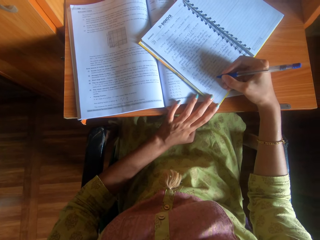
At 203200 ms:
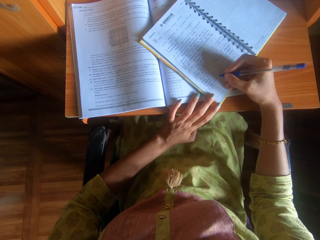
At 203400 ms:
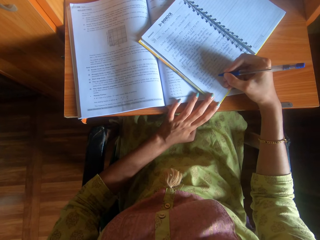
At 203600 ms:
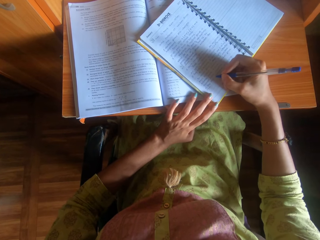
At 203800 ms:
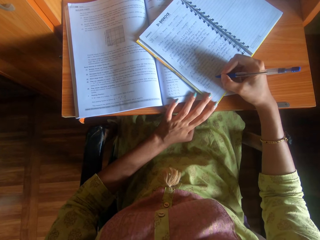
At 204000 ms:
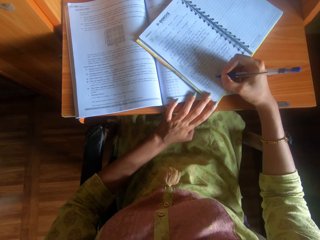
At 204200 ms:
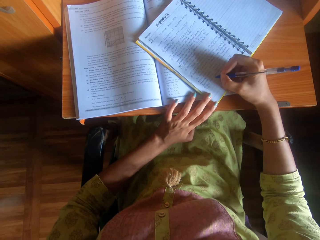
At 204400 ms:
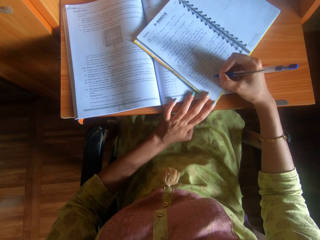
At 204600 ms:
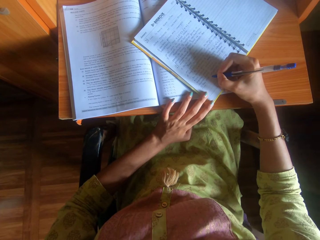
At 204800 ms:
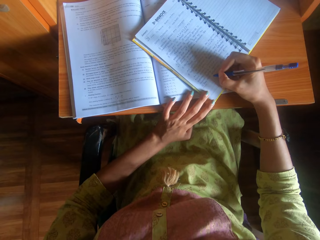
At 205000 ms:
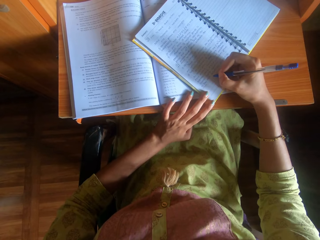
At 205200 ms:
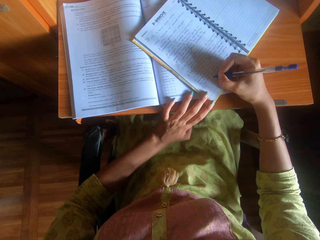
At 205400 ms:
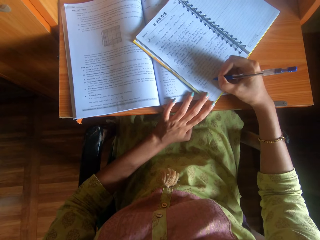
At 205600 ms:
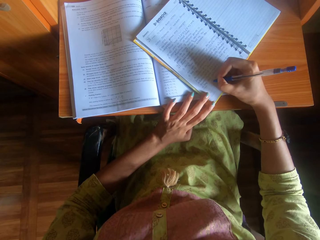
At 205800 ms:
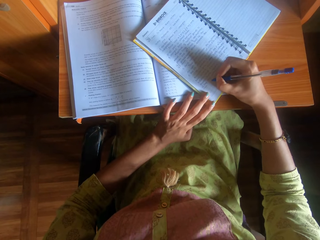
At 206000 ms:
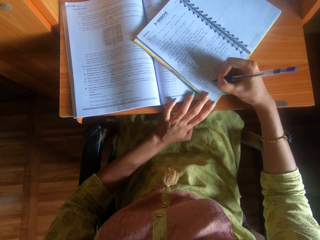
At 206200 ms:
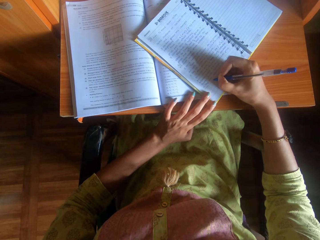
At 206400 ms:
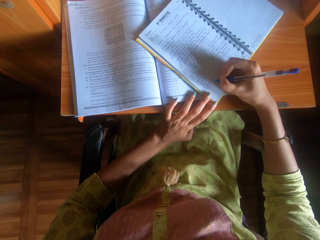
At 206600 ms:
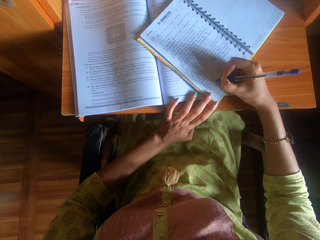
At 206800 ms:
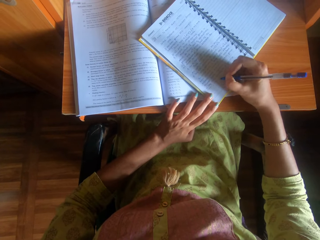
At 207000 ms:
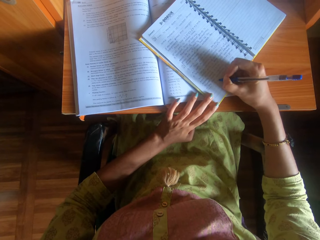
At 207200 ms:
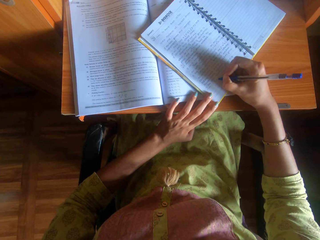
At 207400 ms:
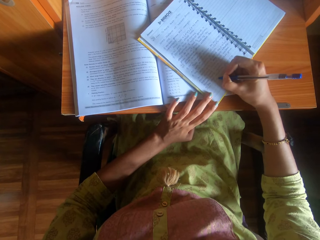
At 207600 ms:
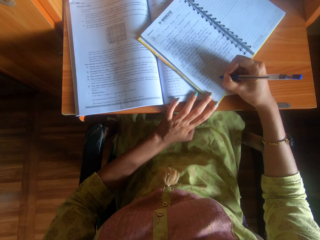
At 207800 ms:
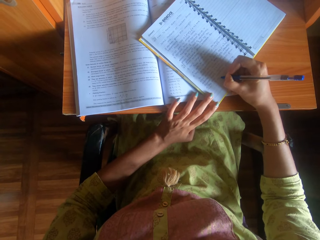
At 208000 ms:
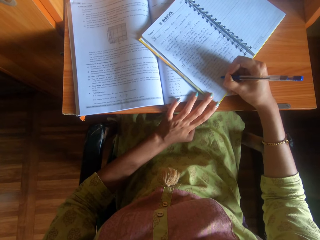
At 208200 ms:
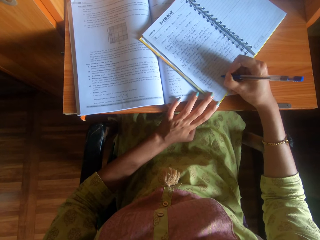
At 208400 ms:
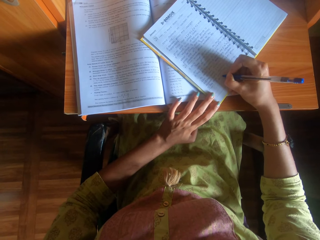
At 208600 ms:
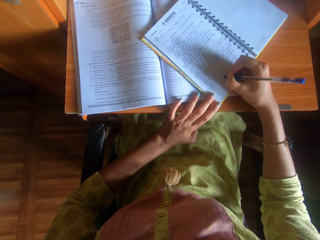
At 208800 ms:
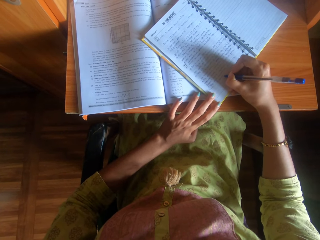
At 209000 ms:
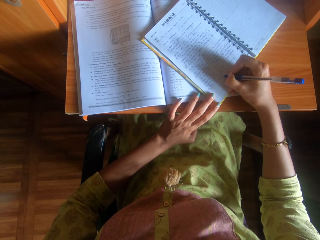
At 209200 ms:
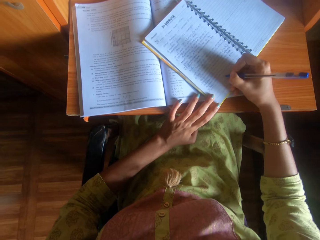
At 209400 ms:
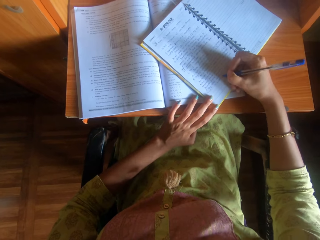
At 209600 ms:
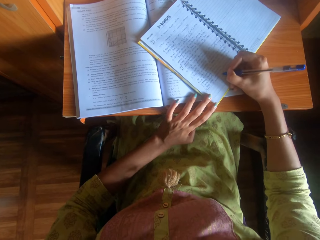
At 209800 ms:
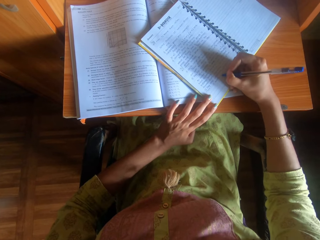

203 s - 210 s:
The camera wearer writes on the book.

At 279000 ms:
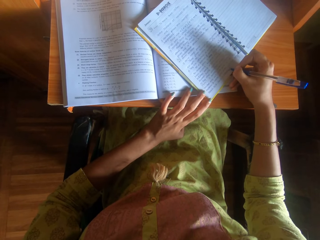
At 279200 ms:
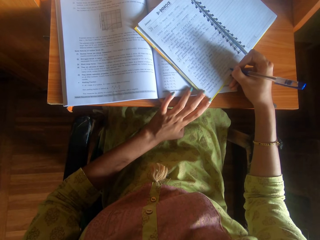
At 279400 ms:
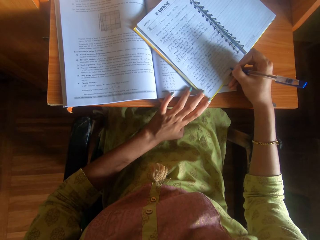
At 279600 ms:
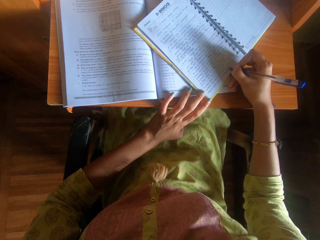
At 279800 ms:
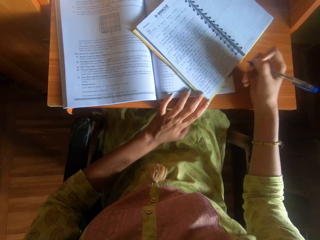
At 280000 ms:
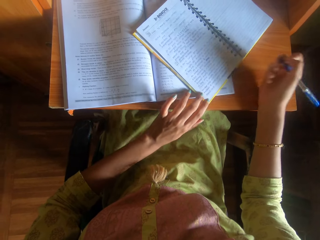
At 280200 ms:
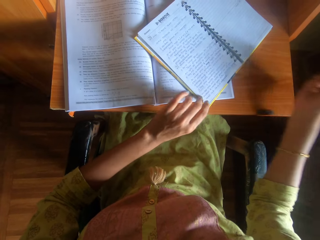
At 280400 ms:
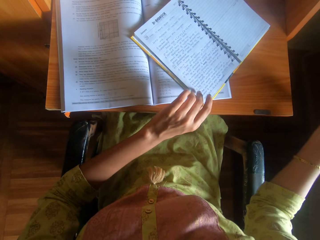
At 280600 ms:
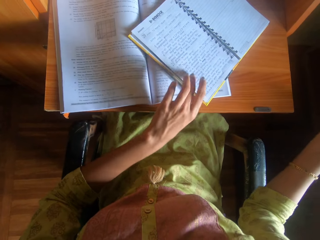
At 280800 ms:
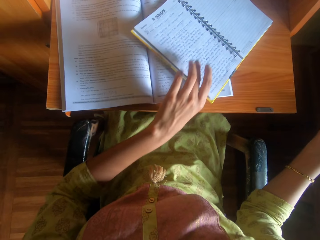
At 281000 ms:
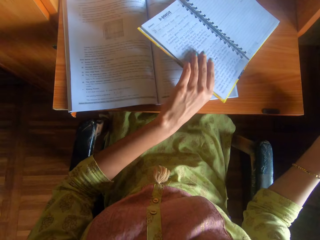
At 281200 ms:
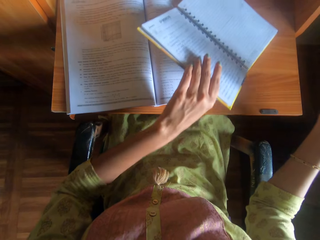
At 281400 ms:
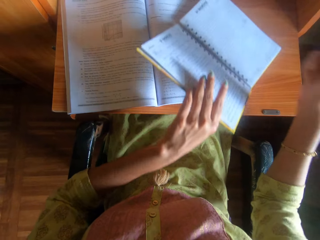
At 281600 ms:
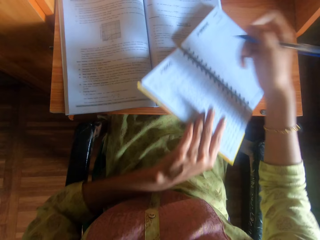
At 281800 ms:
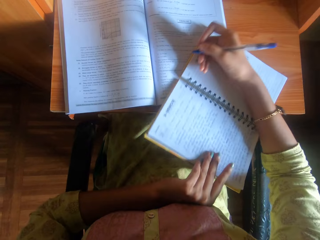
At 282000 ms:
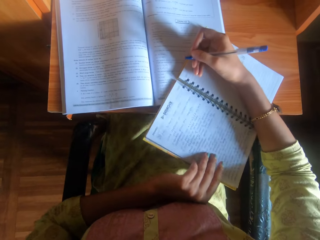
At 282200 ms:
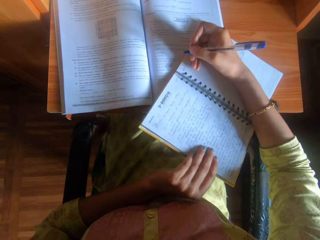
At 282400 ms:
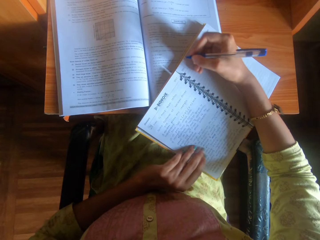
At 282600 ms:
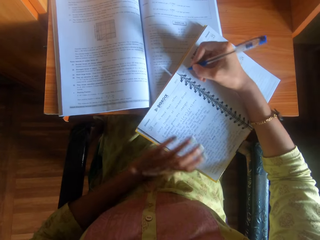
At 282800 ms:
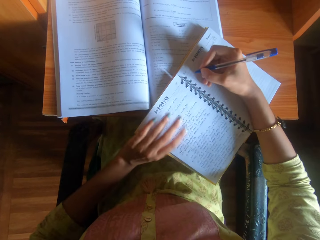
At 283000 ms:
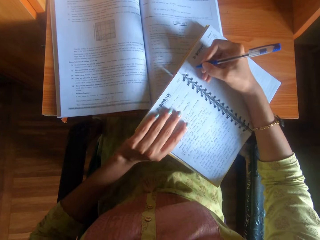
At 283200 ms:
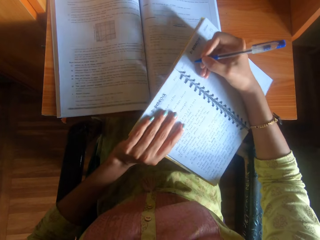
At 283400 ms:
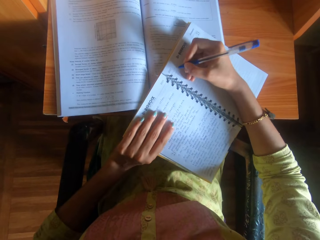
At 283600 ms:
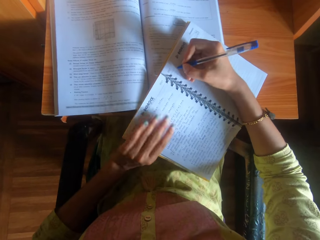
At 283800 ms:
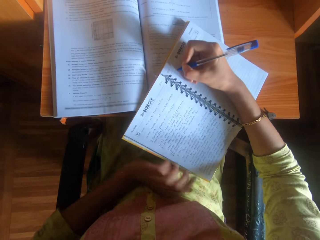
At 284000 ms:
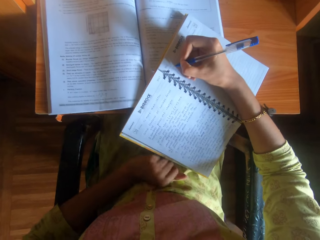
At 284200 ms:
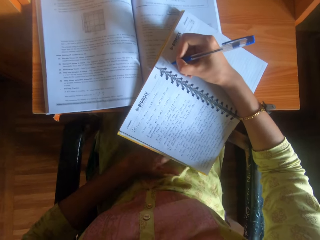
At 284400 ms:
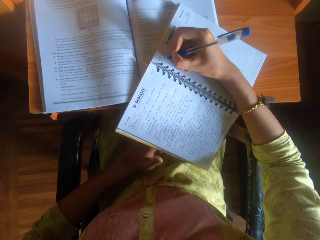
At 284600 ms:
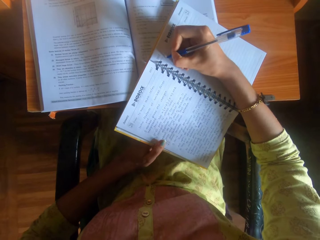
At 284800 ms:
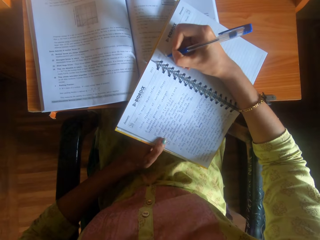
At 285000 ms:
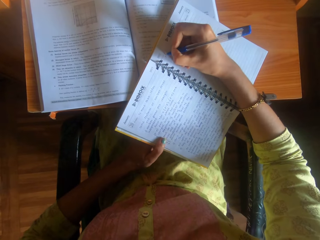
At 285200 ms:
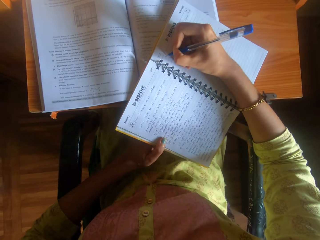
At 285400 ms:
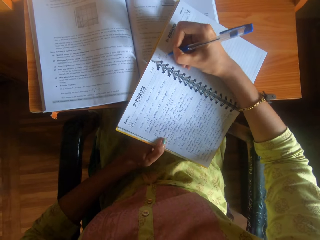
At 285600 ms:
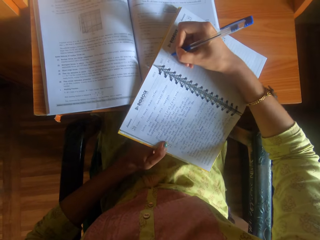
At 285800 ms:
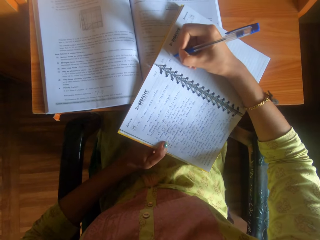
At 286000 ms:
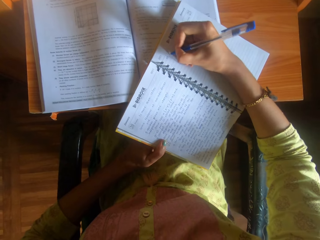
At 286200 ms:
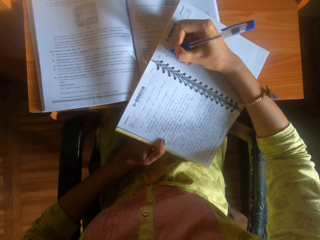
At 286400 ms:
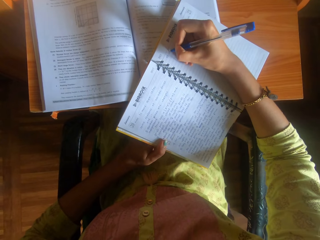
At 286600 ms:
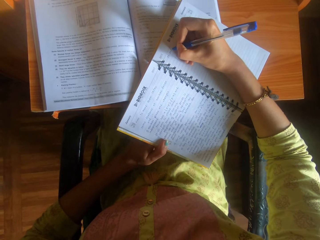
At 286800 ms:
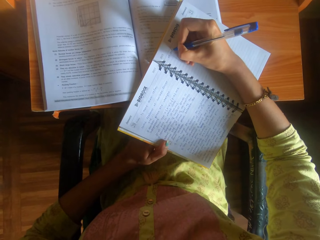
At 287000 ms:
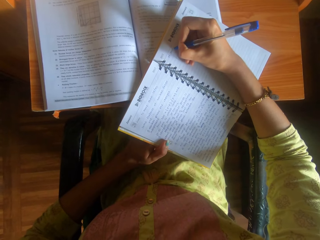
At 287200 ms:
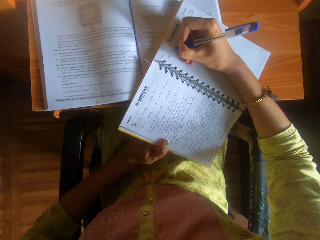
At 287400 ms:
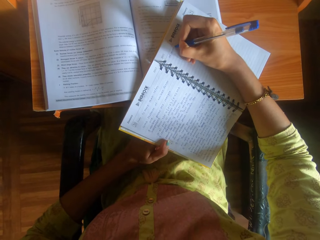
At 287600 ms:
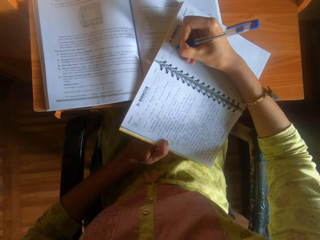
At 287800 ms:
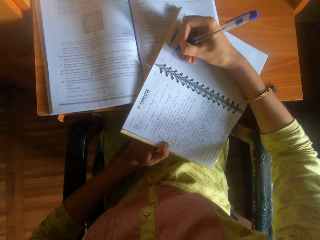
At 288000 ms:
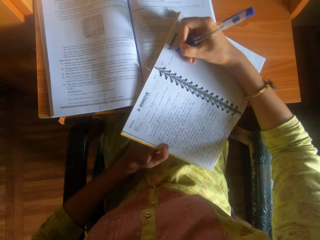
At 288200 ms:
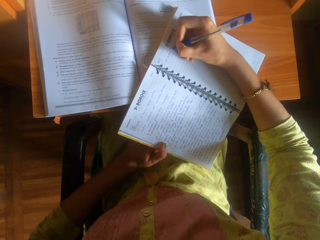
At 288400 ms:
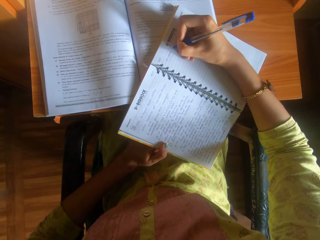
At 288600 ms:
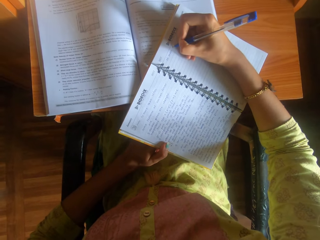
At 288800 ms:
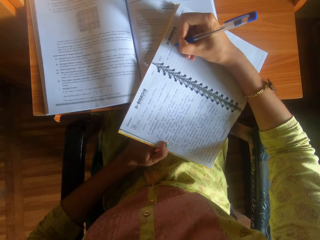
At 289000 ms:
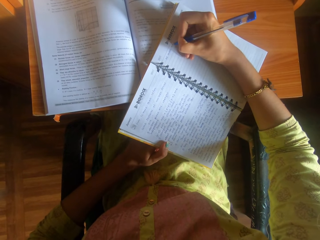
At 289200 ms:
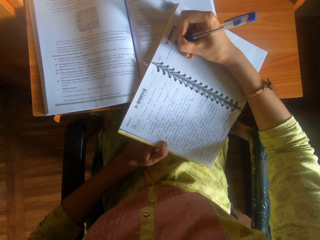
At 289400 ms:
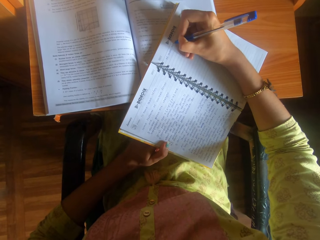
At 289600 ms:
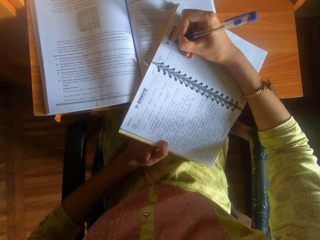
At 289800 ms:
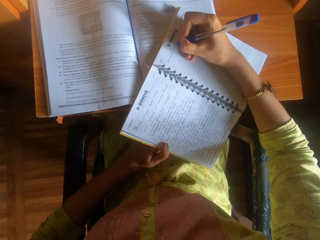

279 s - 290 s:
The camera wearer lifts his hand from the book. He writes on the book.

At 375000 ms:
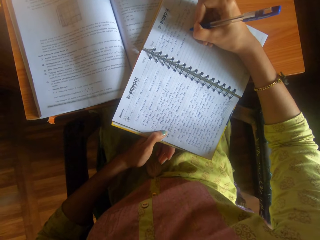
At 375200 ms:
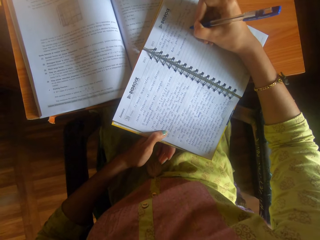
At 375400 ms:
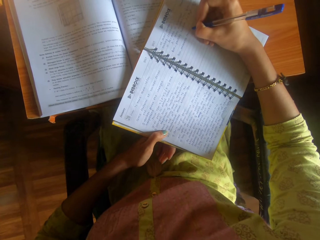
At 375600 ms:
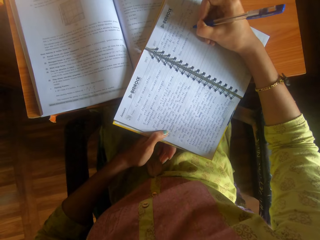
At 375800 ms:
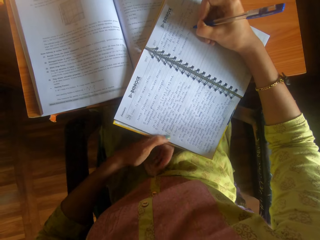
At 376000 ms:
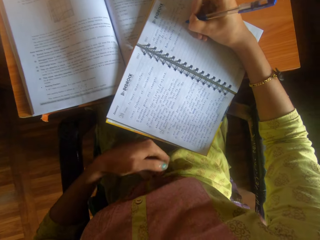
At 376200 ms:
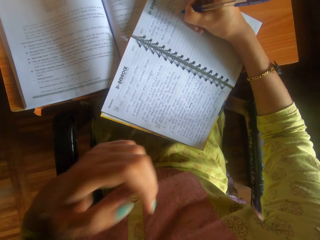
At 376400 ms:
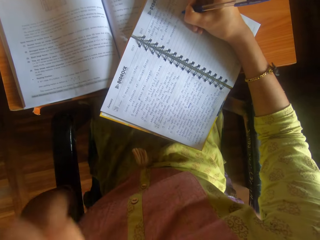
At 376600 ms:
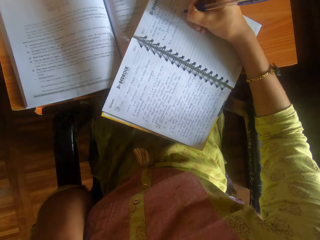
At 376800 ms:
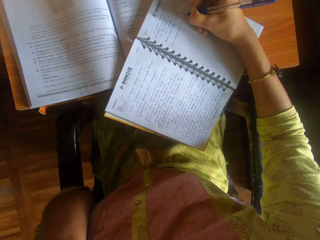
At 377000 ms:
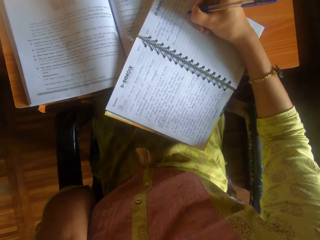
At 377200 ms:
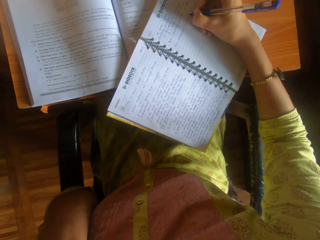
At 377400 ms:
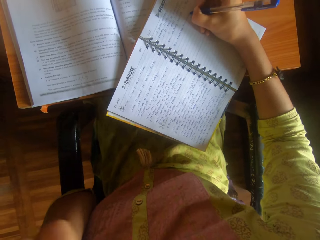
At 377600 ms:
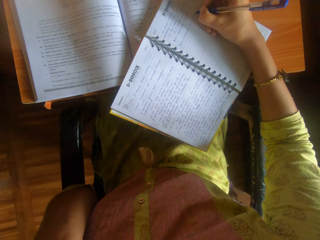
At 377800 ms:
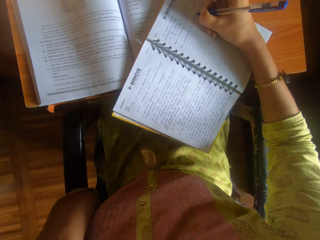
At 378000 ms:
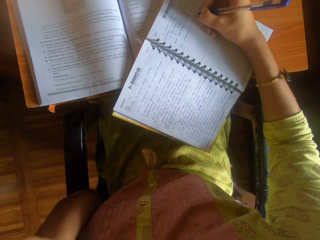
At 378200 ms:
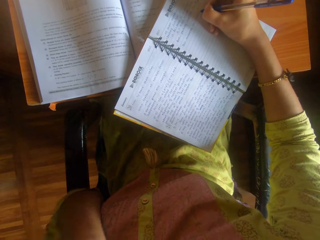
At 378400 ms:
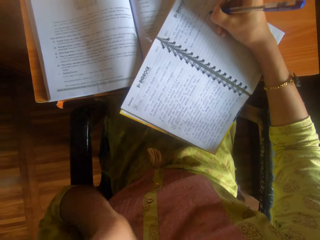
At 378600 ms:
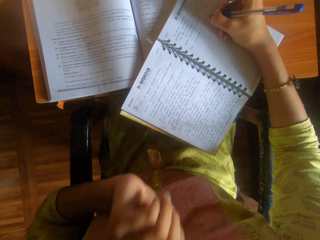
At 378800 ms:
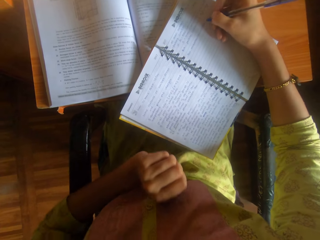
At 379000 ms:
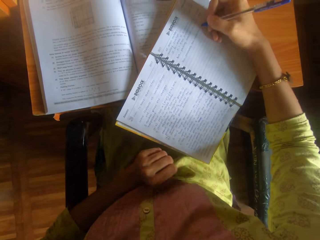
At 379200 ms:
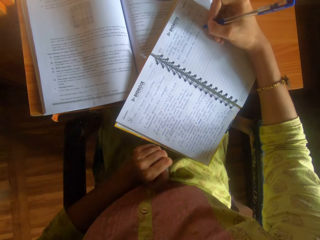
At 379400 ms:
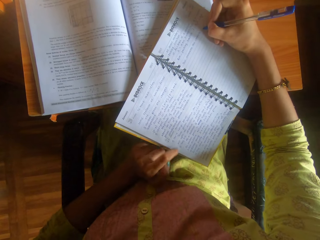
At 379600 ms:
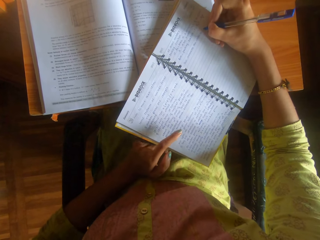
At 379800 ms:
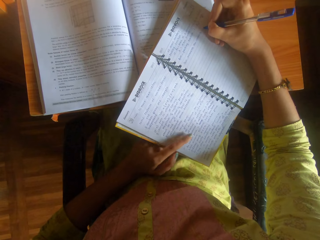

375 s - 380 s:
The camera wearer touches her nose with her left hand.
